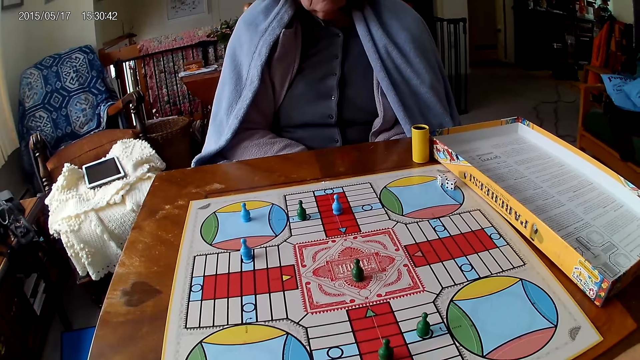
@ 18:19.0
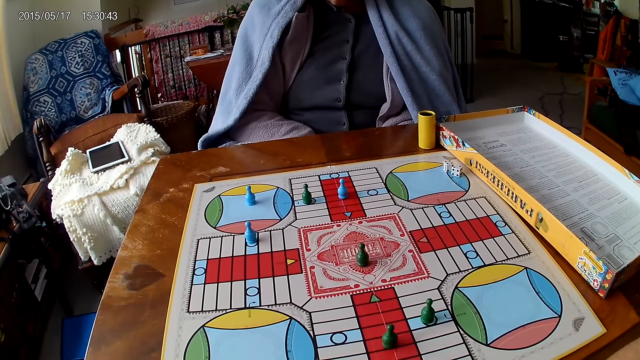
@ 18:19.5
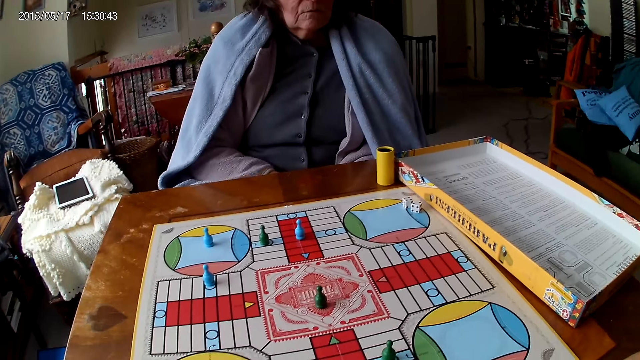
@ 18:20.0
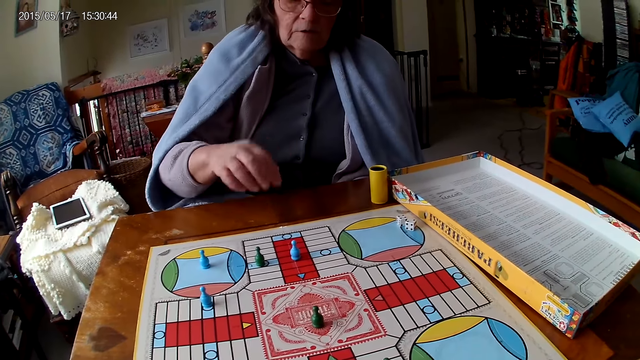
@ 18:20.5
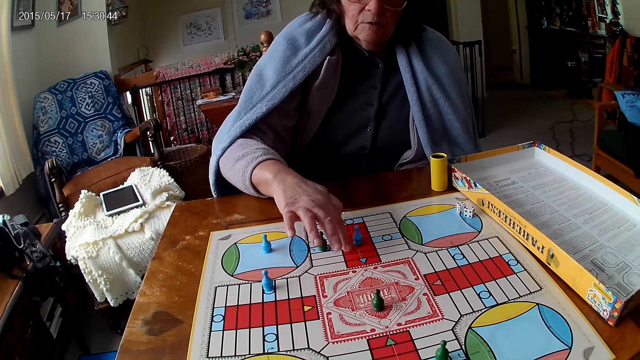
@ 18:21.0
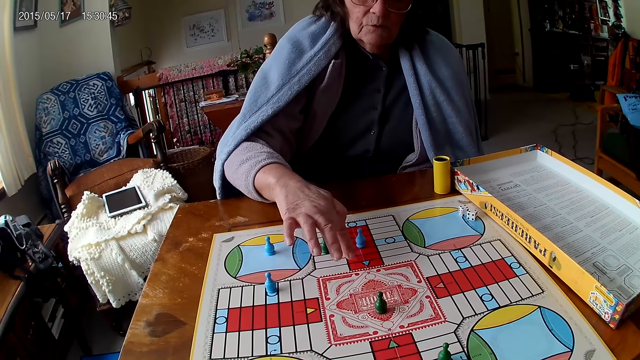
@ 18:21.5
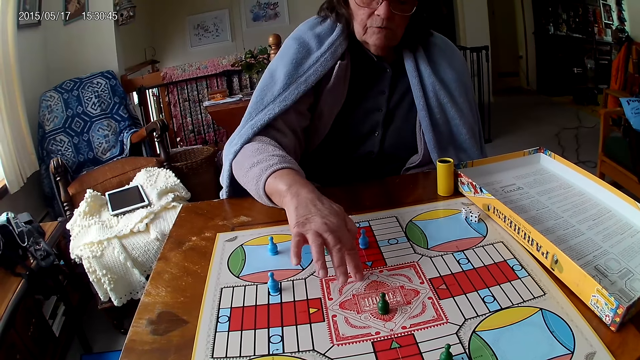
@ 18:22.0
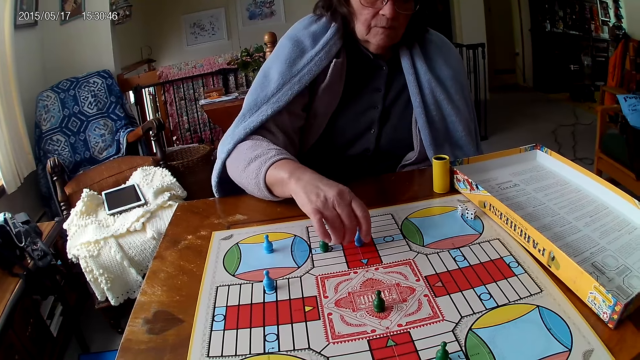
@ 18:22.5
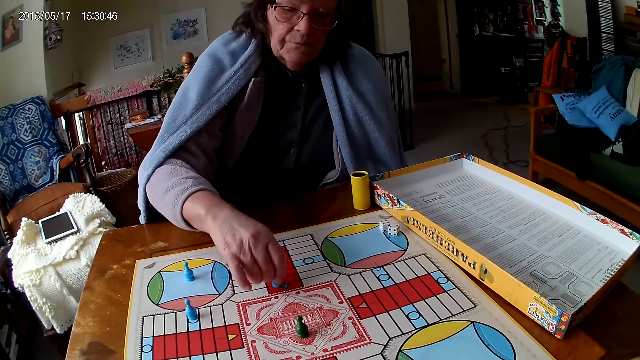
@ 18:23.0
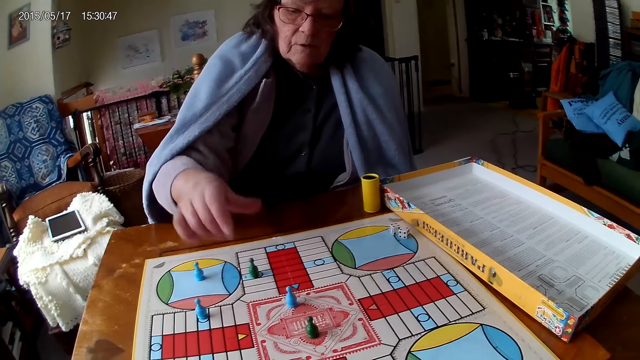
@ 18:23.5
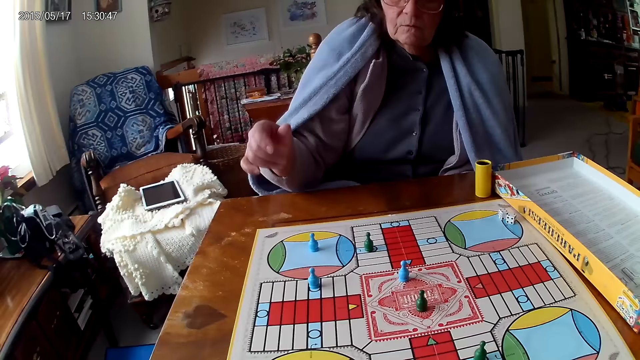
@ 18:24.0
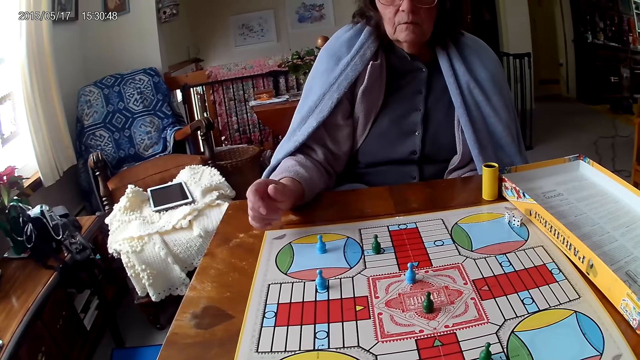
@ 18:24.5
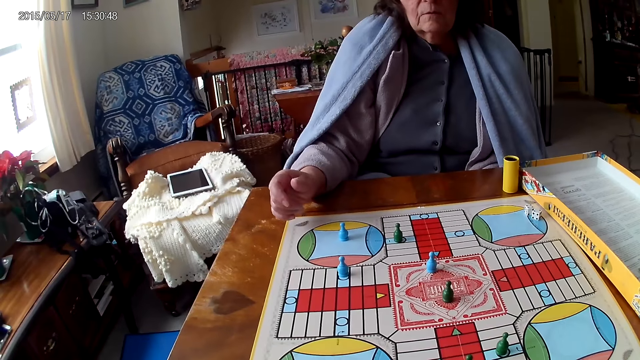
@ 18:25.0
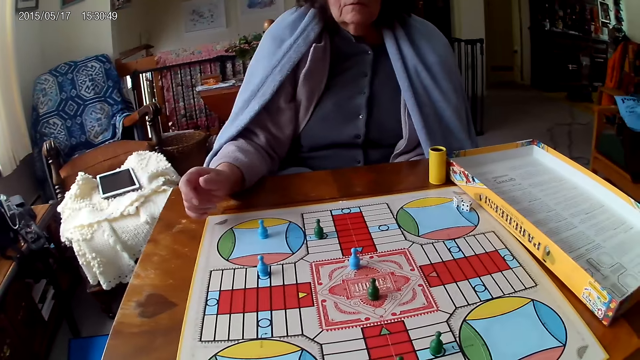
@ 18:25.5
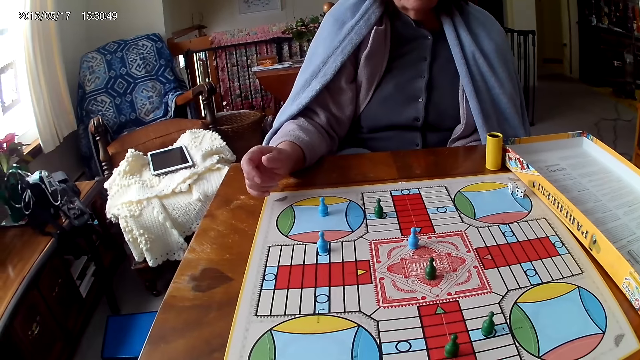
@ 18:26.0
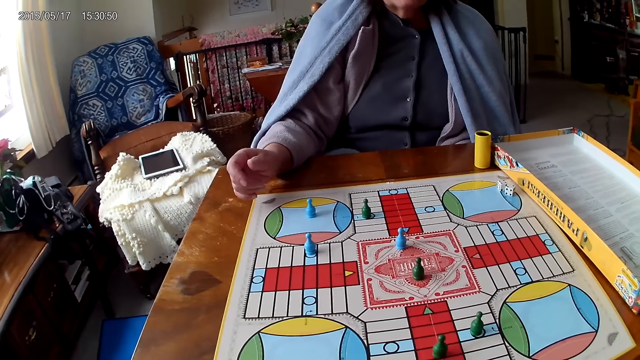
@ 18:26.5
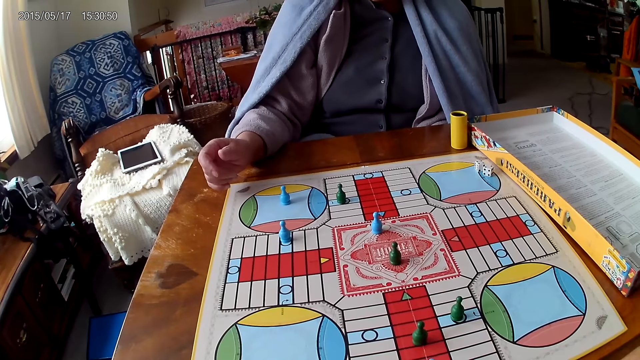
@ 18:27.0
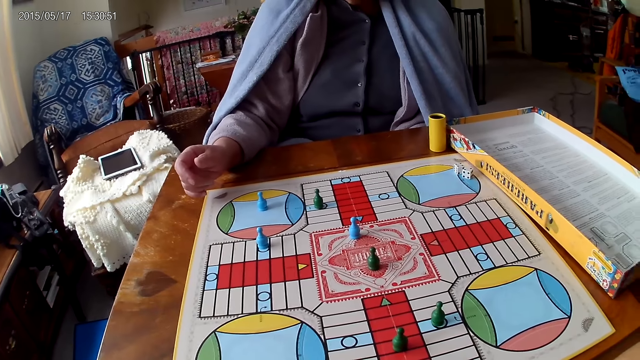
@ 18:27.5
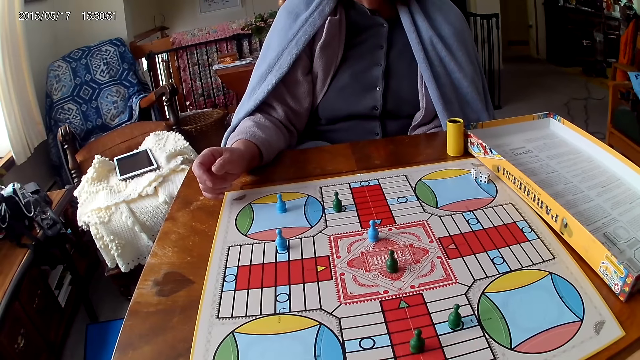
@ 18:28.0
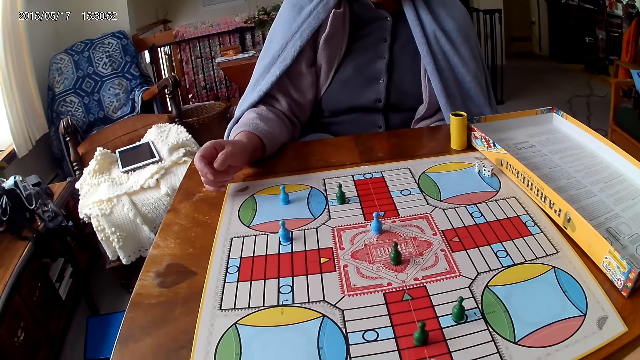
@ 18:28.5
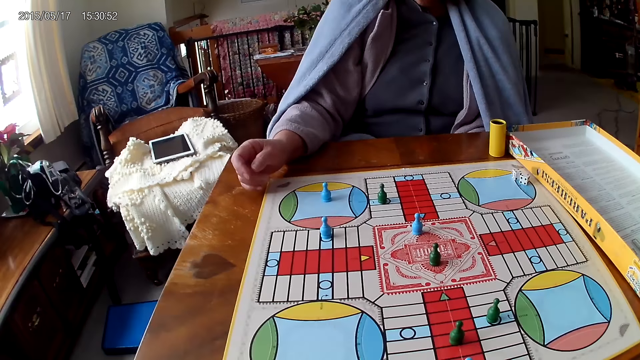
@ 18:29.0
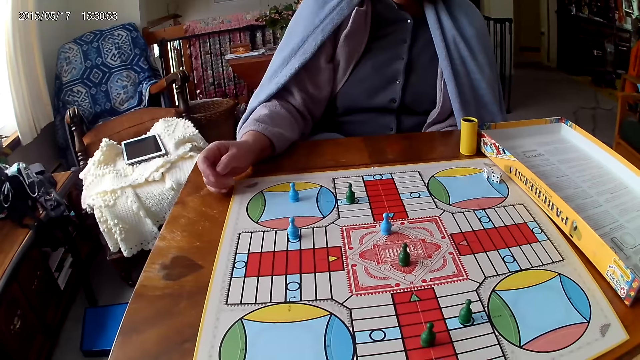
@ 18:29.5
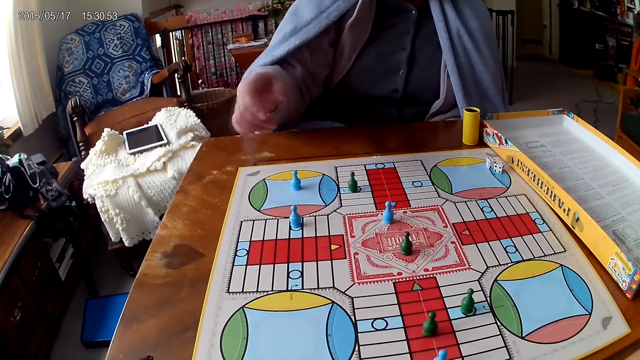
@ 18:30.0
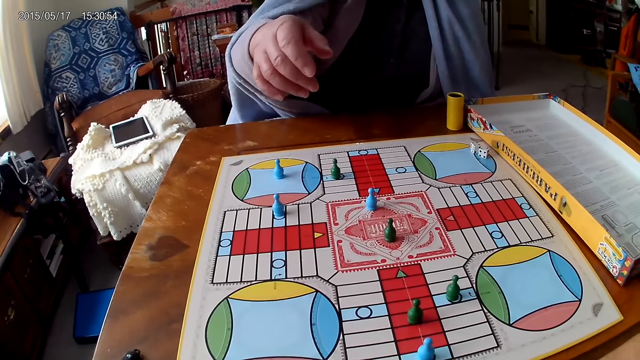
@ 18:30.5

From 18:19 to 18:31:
A woman counts boxes on the Ludo board with her right hand. The woman moves a piece on the Ludo board with her right hand.

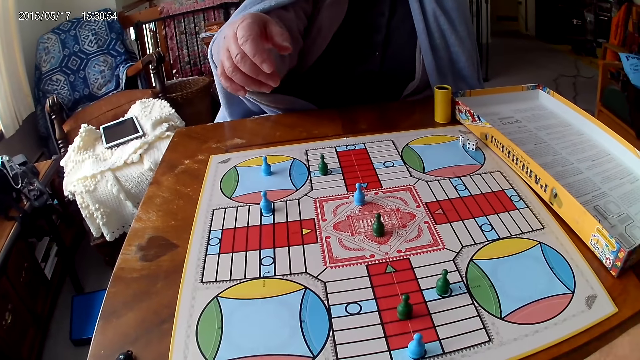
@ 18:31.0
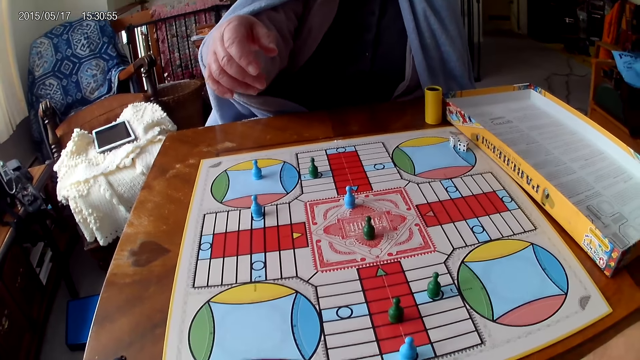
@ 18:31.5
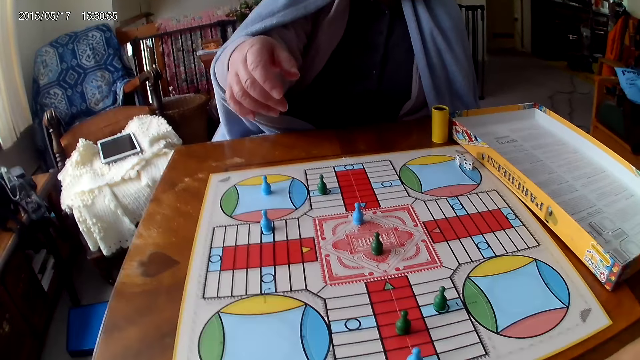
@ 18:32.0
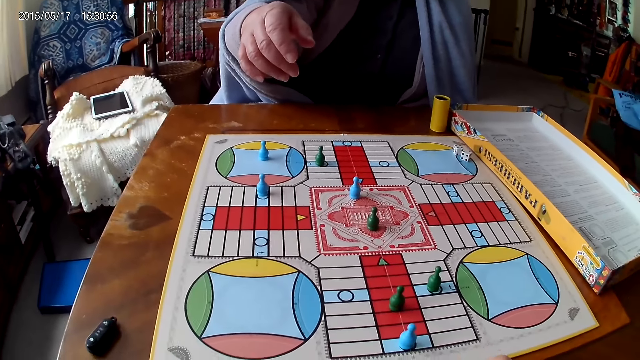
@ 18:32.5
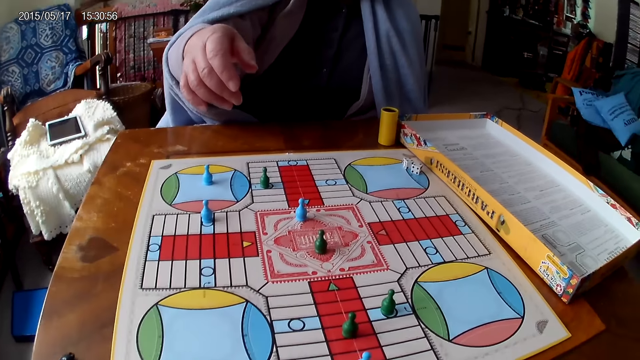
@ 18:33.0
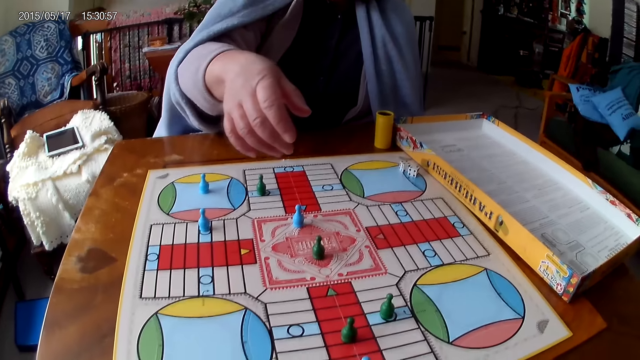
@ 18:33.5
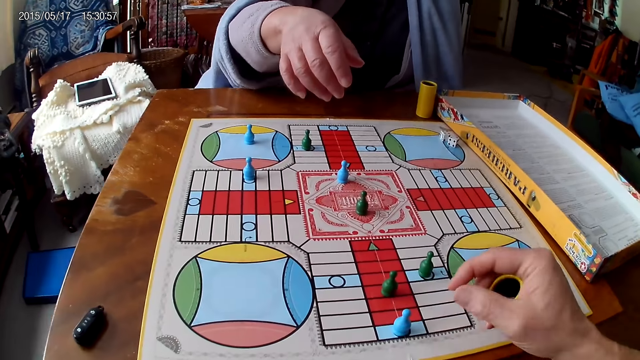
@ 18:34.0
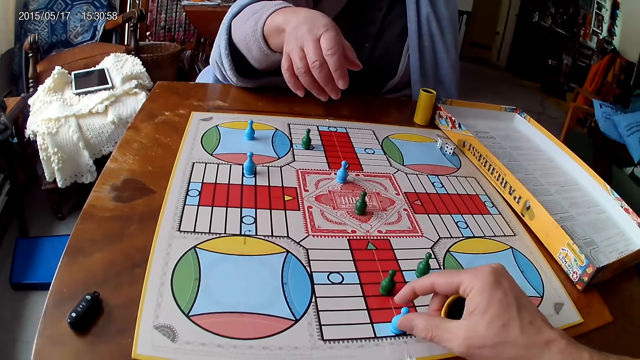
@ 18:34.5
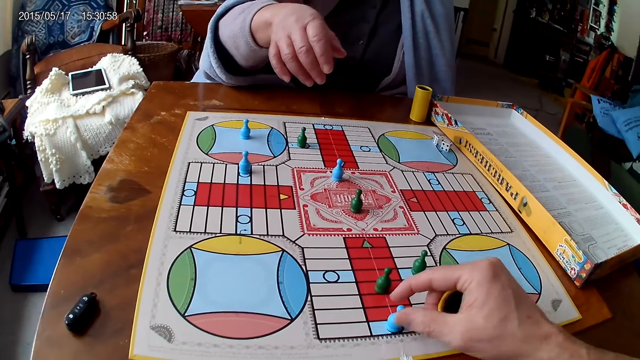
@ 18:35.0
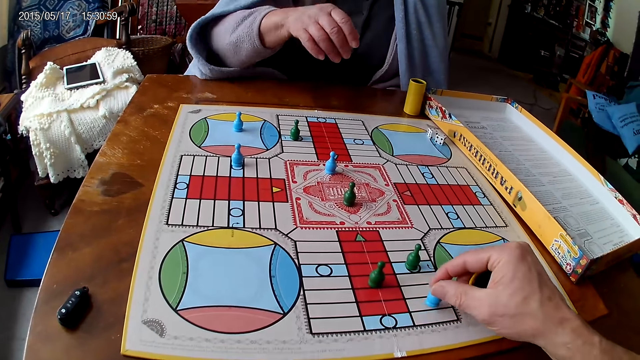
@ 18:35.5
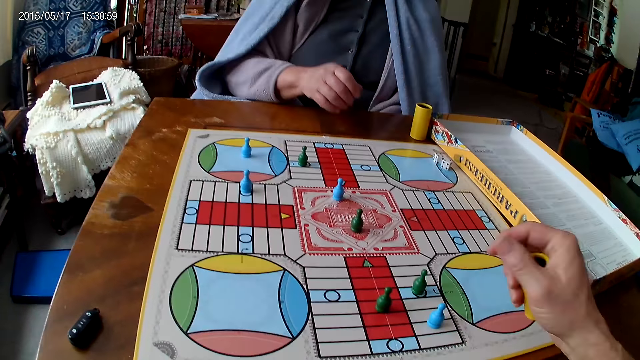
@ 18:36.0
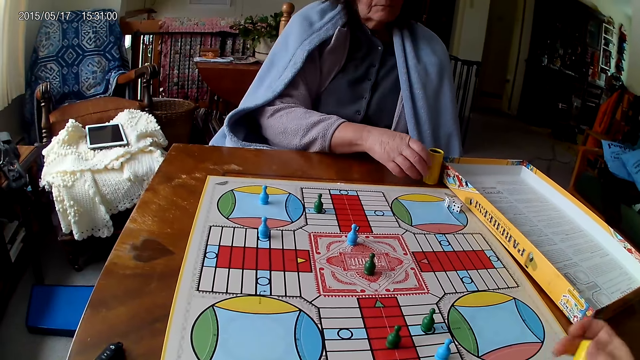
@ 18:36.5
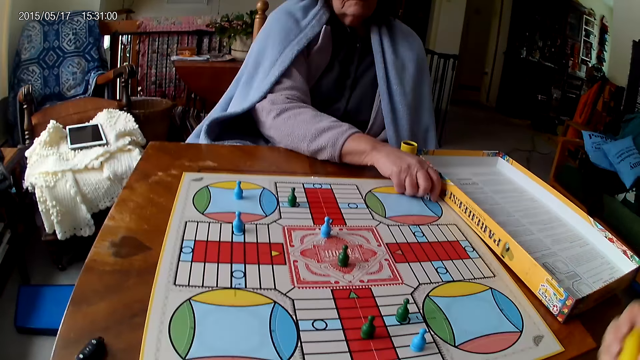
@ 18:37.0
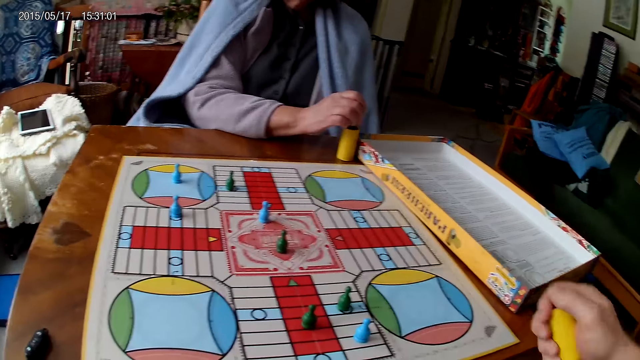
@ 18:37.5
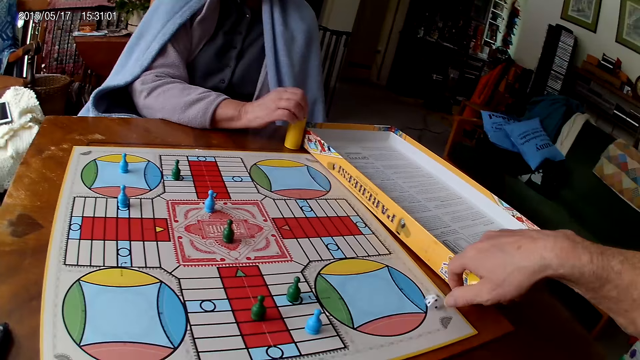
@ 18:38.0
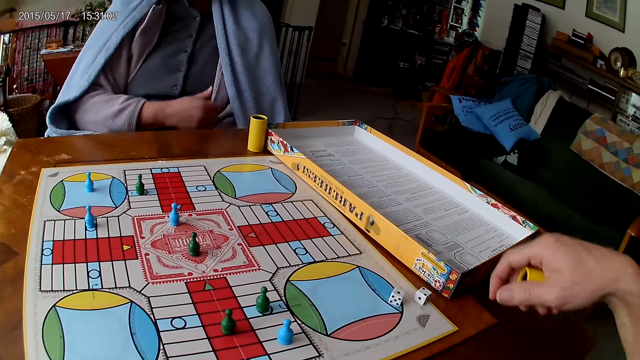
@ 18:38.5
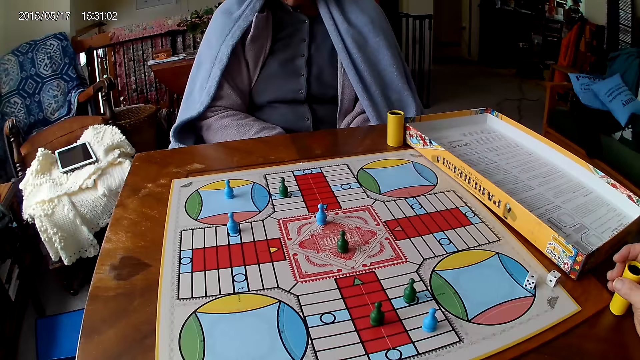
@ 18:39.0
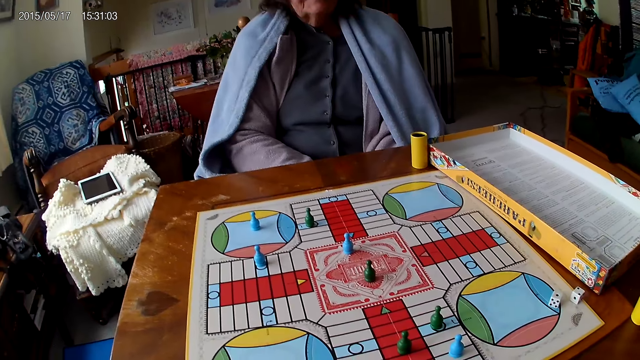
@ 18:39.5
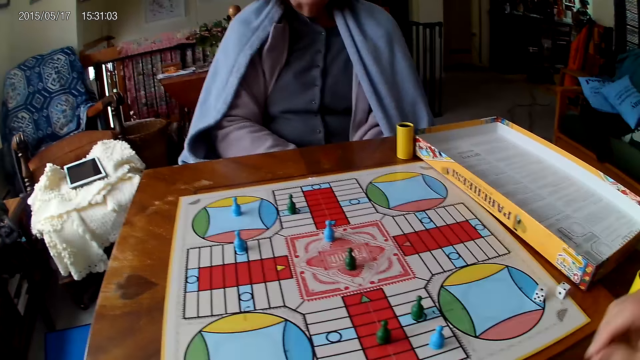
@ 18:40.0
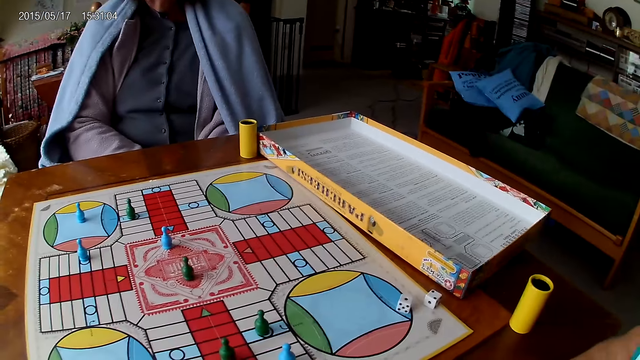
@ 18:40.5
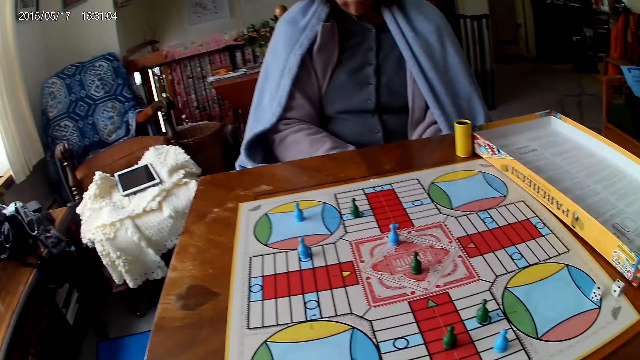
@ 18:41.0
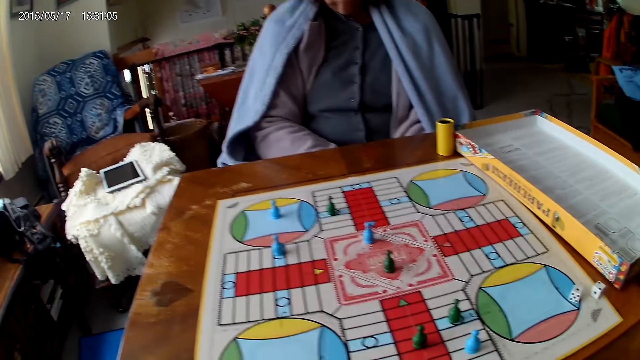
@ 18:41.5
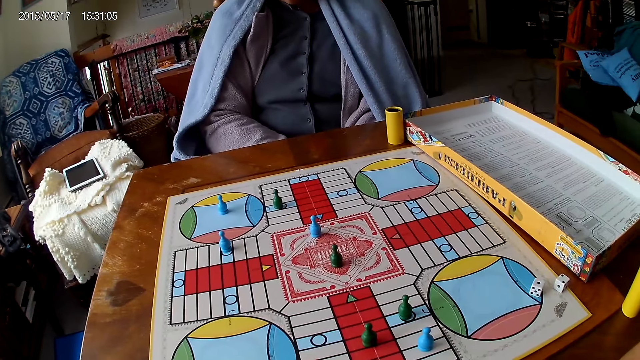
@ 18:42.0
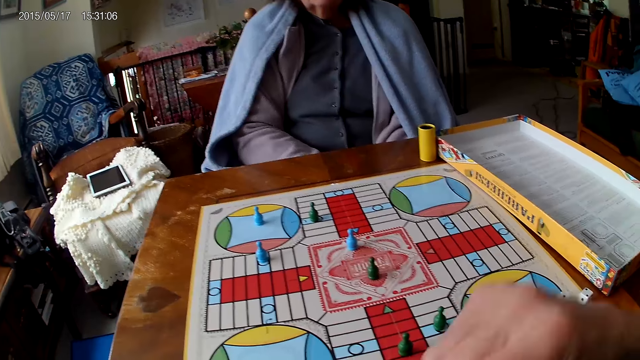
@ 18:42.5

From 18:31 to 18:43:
The camera wearer moves a piece on the Ludo board with his right hand. He shakes his container with his right hand. A woman picks her dice from the Ludo board with her right hand. The woman drops the dice into her container. The camera wearer drops the dice in his container on the table. He drops his container on the table with his right hand. He stares at the game. The woman stares at the game.
